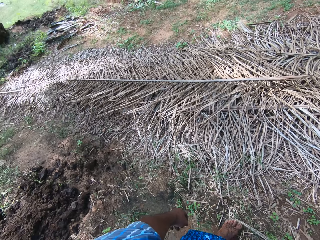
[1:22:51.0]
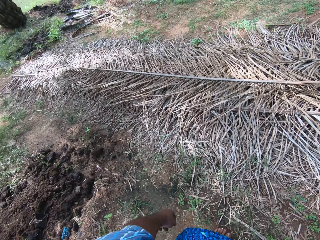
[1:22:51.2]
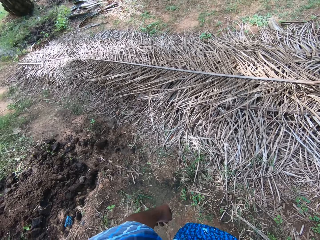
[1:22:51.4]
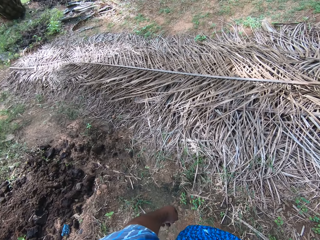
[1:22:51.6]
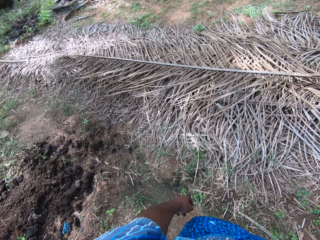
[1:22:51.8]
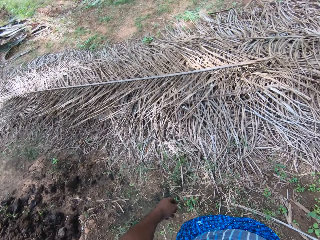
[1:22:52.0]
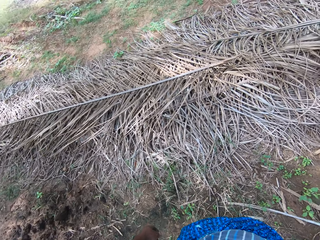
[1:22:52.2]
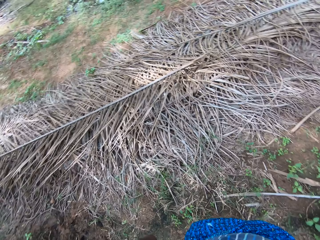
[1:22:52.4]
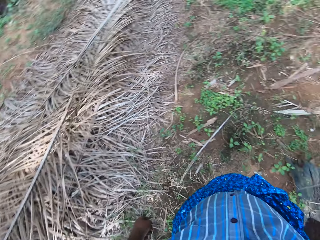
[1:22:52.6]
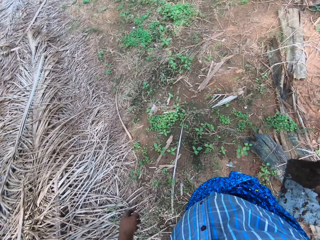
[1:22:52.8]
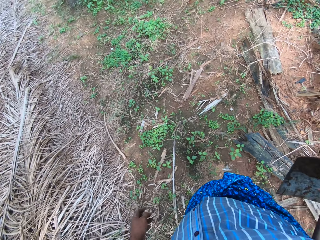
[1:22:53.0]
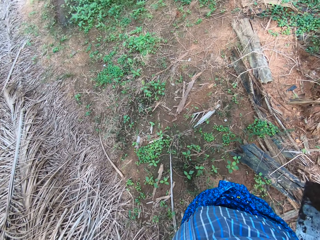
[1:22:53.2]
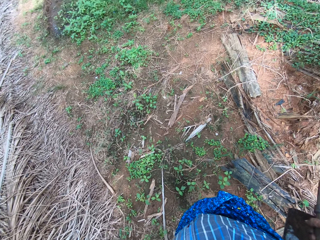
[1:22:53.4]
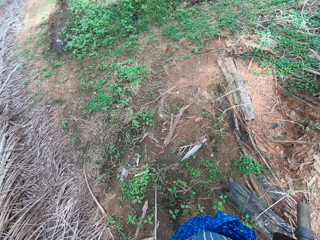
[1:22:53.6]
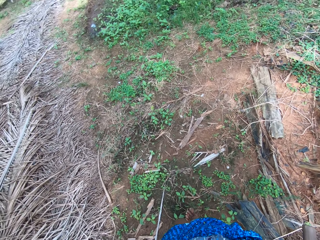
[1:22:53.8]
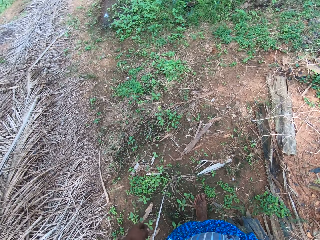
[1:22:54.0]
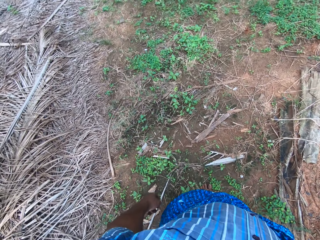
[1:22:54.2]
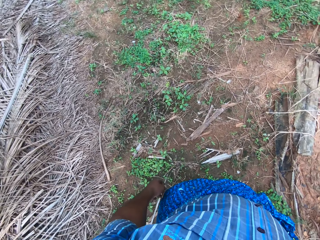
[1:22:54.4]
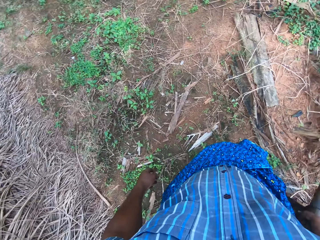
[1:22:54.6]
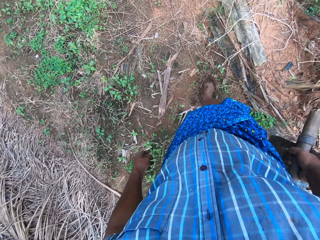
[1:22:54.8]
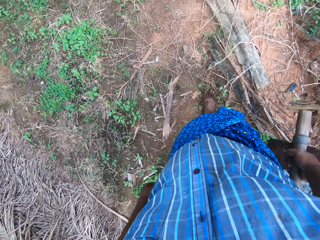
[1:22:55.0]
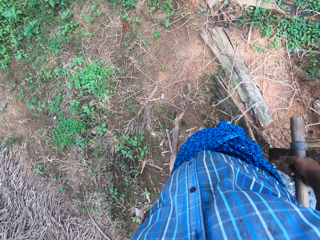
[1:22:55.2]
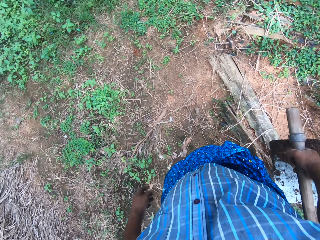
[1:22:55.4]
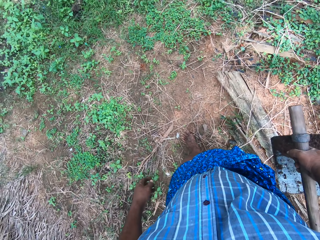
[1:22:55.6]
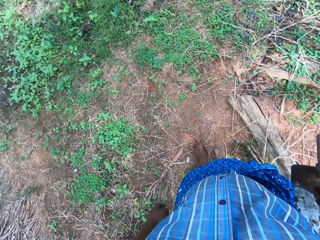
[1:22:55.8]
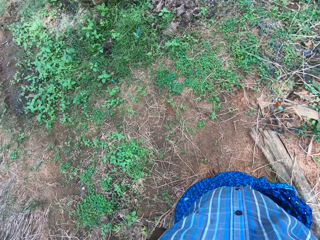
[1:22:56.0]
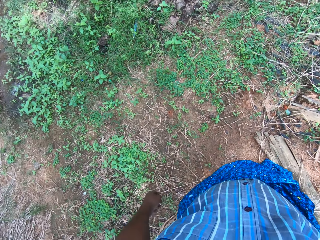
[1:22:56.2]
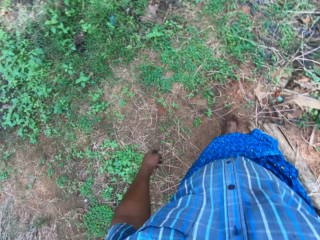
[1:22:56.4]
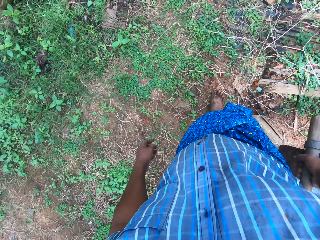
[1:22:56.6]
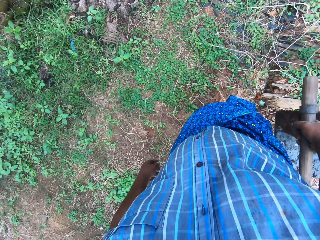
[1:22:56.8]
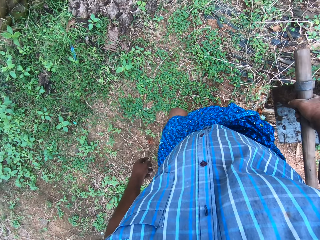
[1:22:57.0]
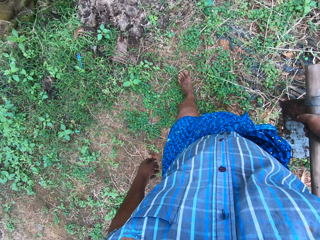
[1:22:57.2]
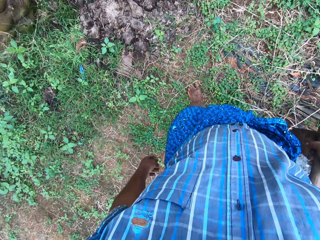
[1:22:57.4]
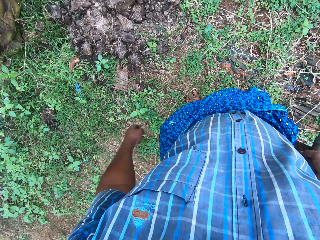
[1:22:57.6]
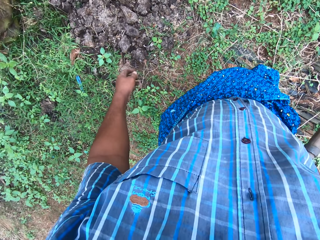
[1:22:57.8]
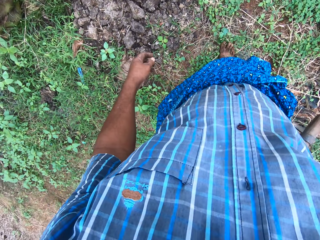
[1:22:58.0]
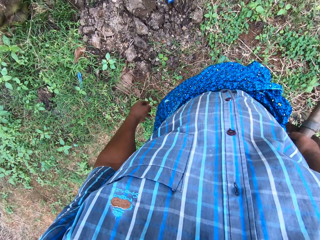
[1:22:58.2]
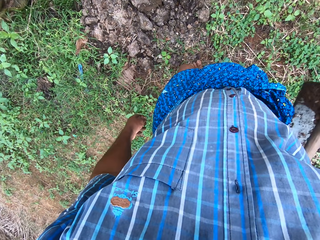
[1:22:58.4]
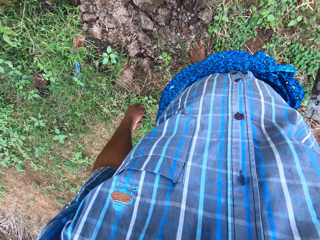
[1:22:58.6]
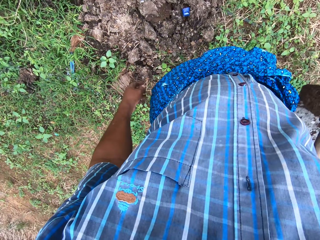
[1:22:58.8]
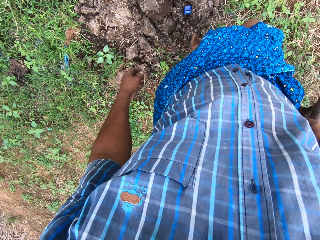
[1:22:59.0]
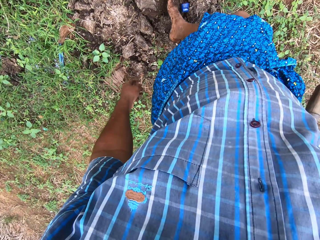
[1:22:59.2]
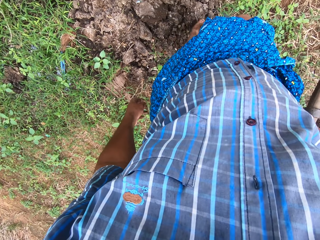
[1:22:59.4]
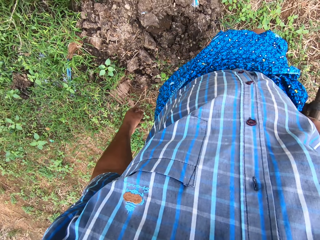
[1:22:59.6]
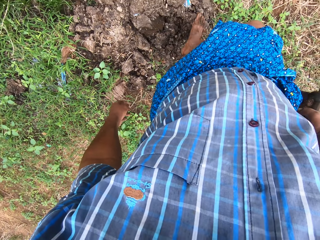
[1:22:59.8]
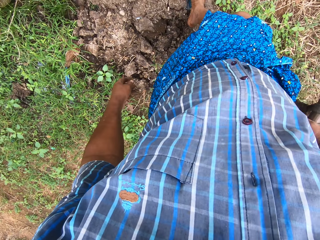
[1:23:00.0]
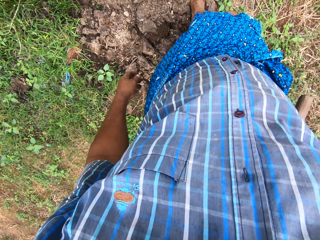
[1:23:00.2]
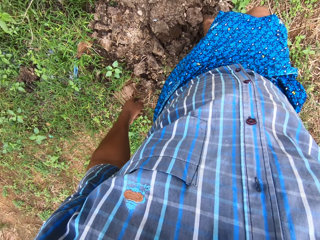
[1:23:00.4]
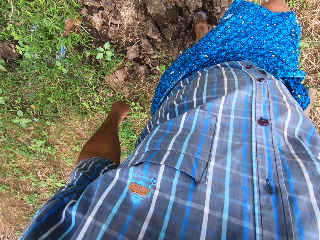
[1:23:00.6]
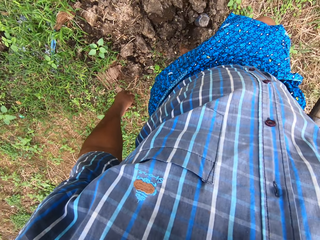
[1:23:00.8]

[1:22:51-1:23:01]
The camera wearer walks to the field work area. He removes dirt from a sand heap close to a tree. He moves a paper with his leg.

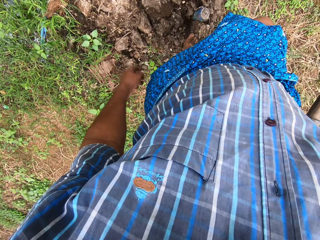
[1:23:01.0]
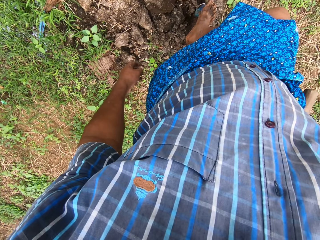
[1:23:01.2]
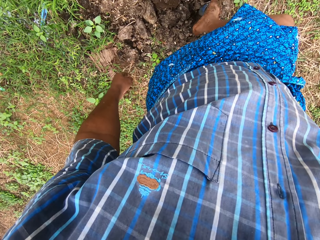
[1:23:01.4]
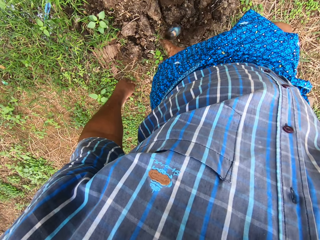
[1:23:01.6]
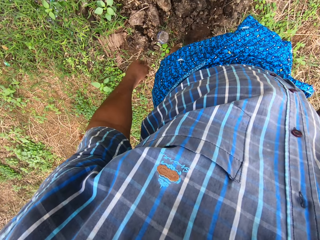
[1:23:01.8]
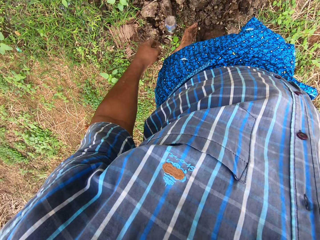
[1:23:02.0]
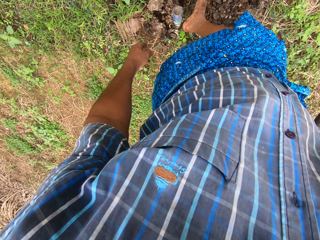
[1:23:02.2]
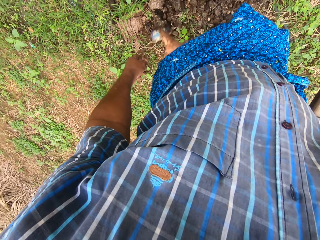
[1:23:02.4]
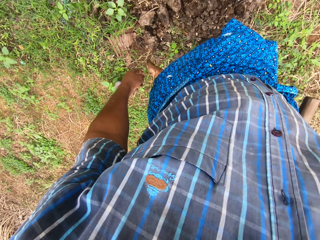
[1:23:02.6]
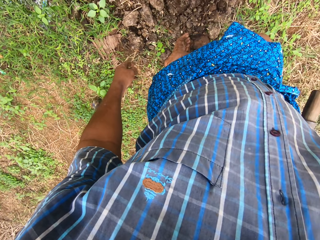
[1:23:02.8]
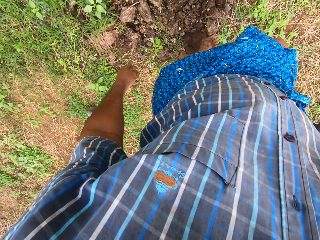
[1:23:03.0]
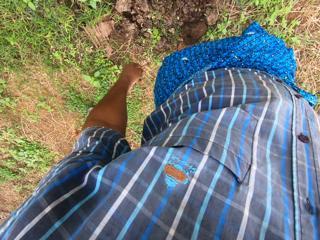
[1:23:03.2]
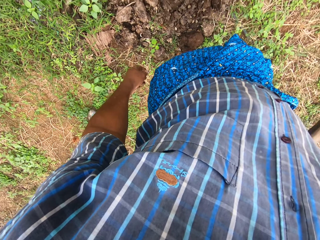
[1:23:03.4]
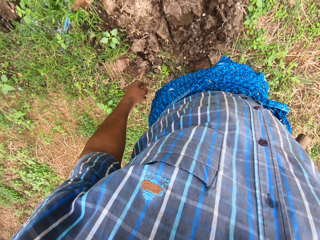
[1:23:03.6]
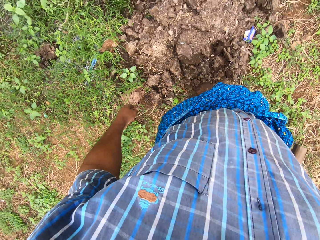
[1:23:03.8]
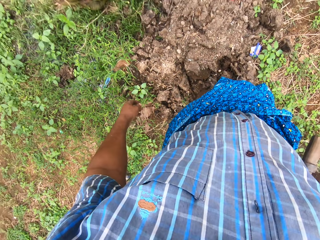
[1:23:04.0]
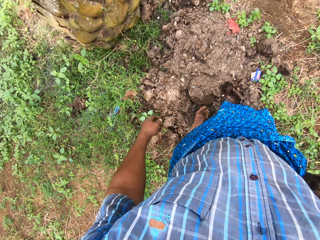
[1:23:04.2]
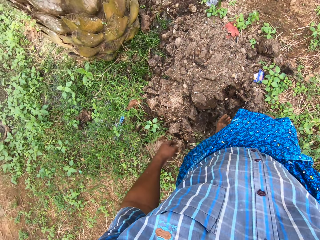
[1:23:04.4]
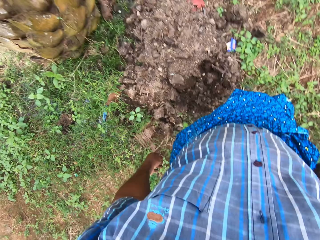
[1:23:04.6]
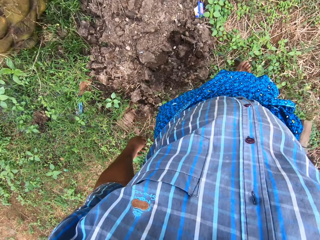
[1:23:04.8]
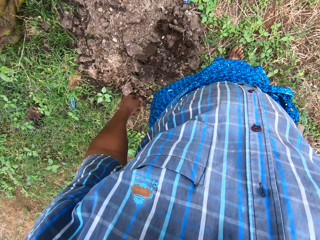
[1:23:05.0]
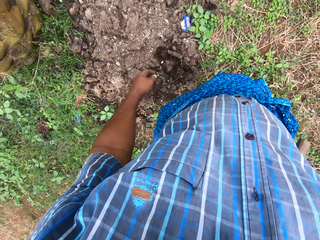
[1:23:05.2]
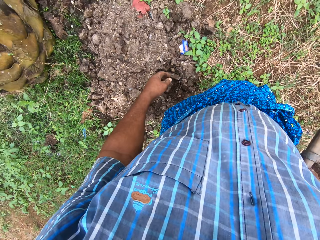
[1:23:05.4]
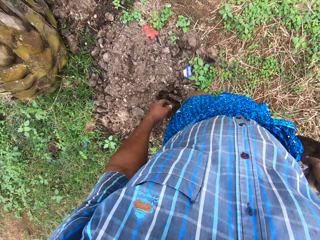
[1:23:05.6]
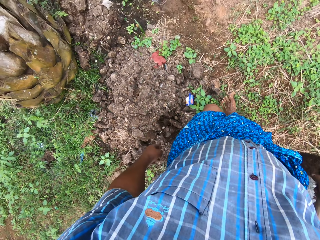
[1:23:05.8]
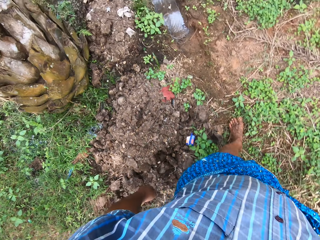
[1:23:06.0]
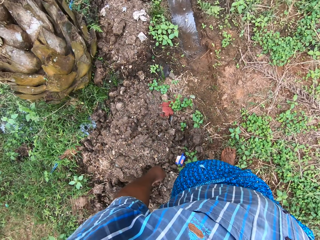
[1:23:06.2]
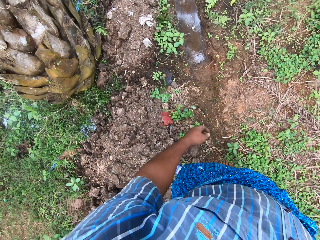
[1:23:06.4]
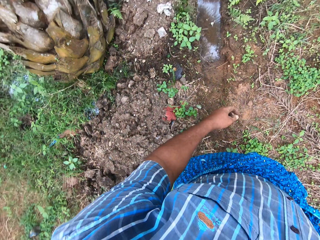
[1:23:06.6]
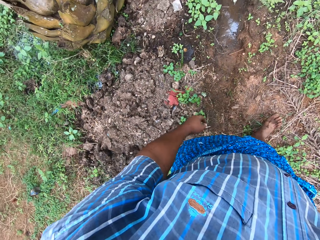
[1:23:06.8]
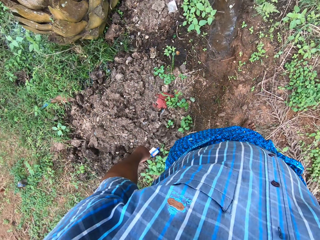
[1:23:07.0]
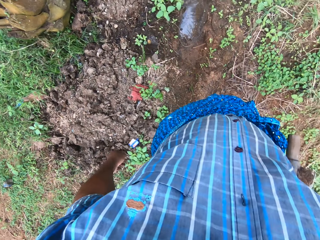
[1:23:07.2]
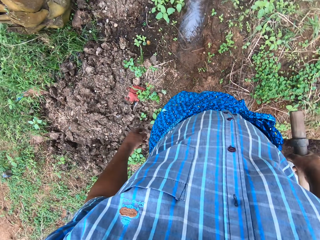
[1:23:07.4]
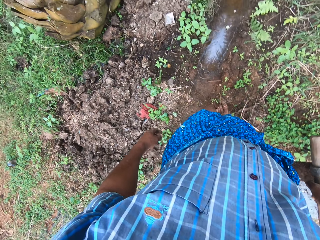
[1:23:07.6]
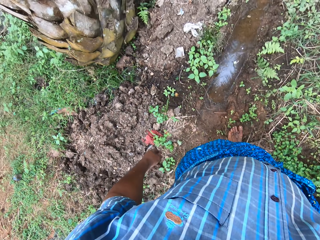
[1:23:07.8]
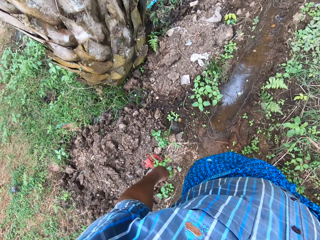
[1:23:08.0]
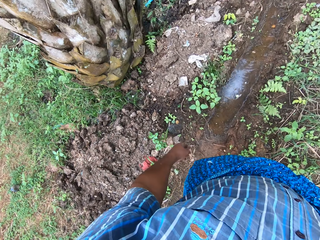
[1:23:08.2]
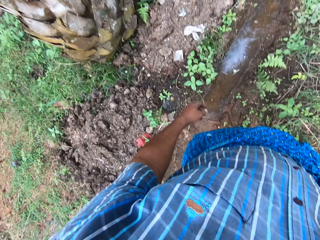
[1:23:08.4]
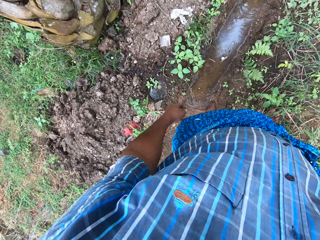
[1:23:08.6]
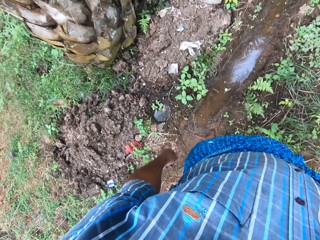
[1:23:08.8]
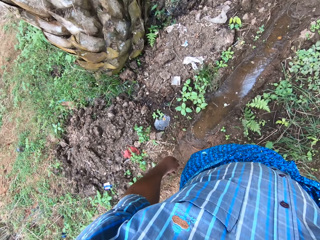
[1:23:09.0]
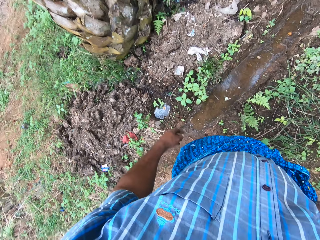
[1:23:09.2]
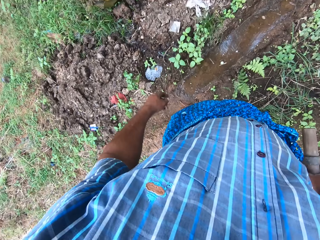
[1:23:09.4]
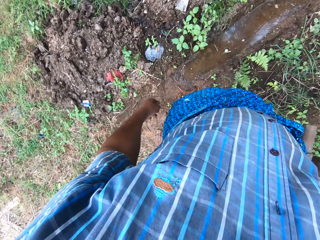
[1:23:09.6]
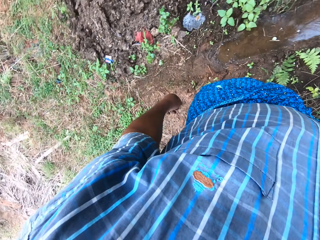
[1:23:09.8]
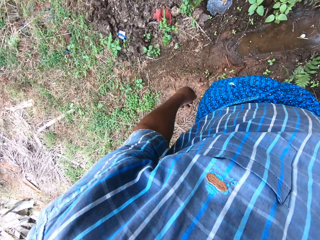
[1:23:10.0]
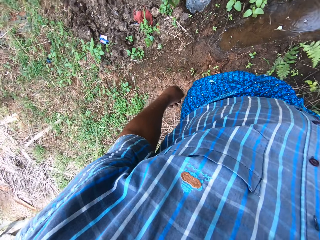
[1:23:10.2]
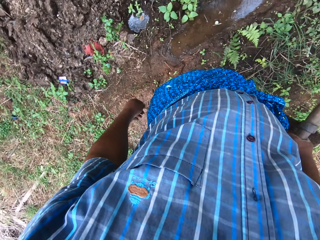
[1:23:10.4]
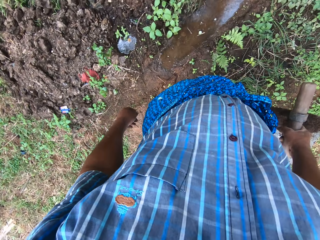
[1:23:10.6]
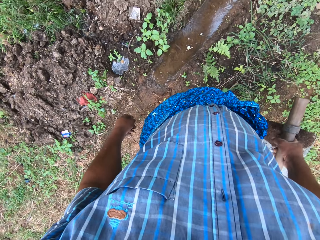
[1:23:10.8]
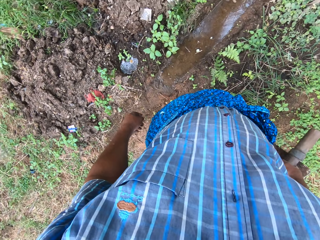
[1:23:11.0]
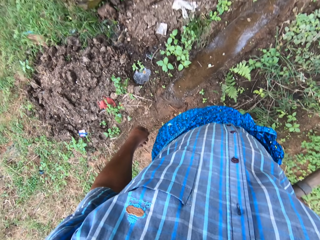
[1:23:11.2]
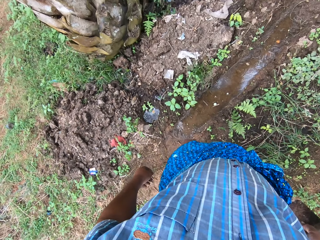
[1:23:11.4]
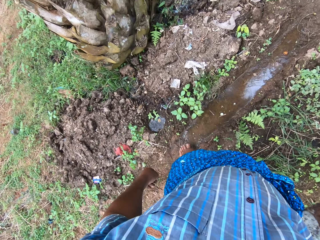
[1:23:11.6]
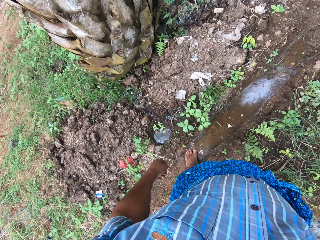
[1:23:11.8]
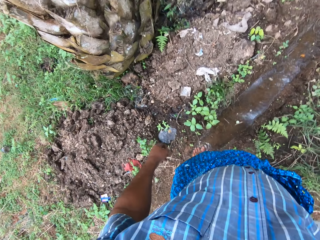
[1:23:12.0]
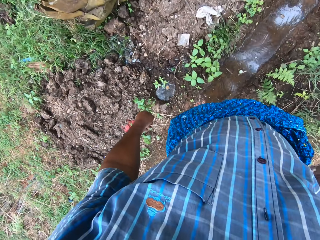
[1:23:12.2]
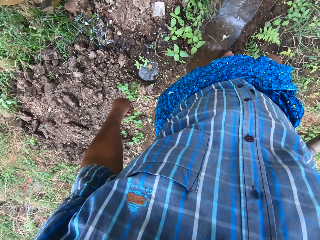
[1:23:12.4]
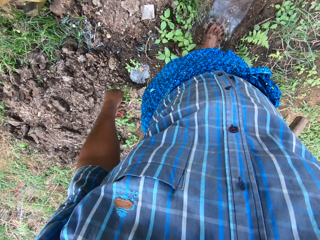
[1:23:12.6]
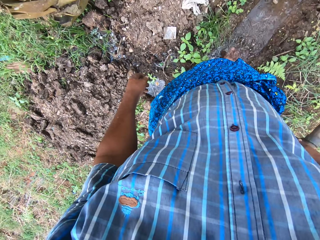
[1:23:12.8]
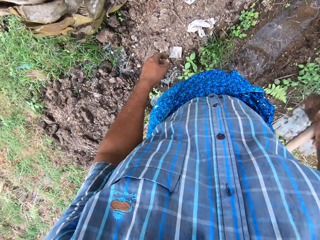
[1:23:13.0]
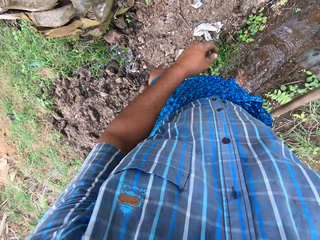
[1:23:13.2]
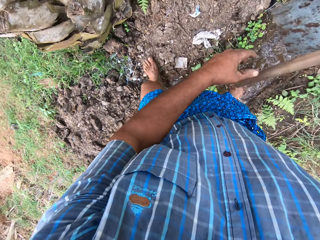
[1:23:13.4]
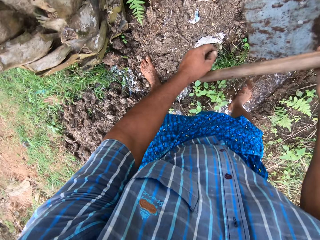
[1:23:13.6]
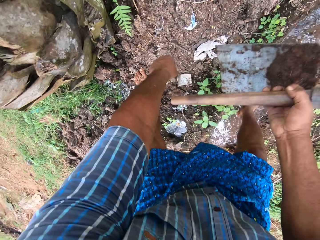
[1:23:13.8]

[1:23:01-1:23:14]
The camera wearer moves a bottle with his leg. He pushes the sand with his right leg. He walks to a small field stream beside the tree. He looks around the tree area. He steps close to the sand beside the tree.
